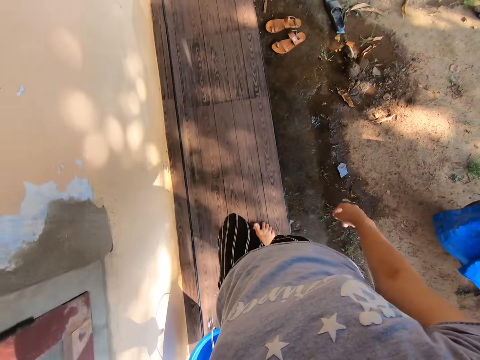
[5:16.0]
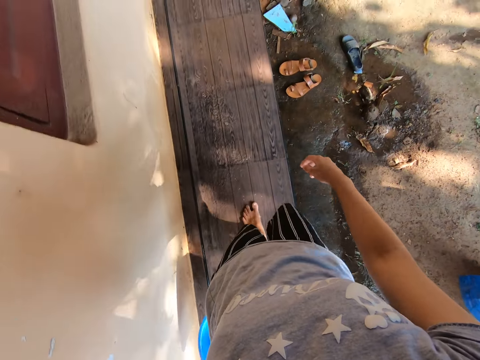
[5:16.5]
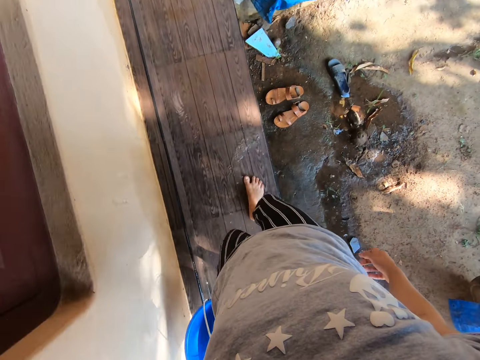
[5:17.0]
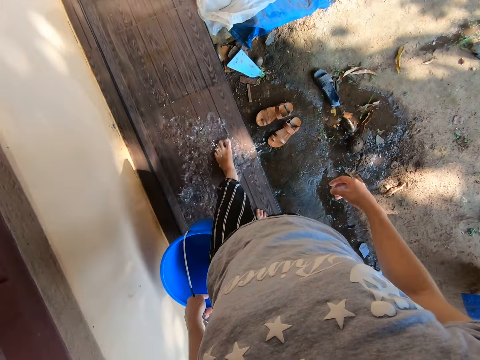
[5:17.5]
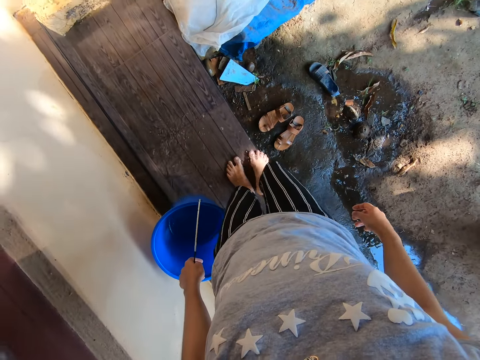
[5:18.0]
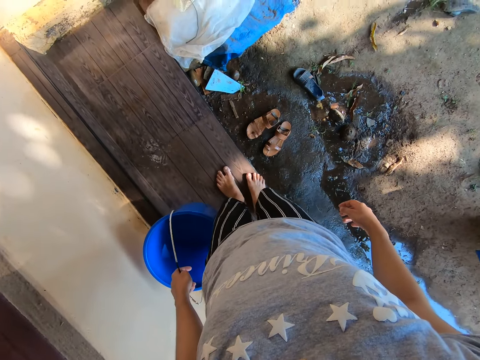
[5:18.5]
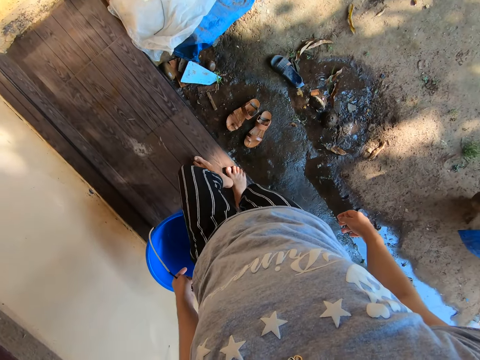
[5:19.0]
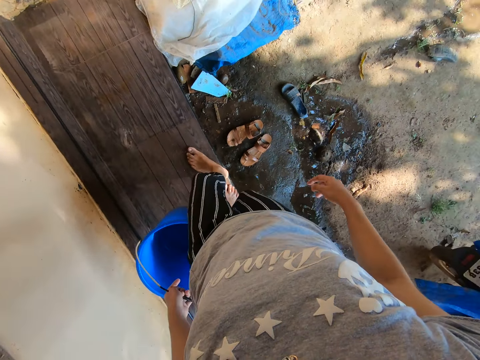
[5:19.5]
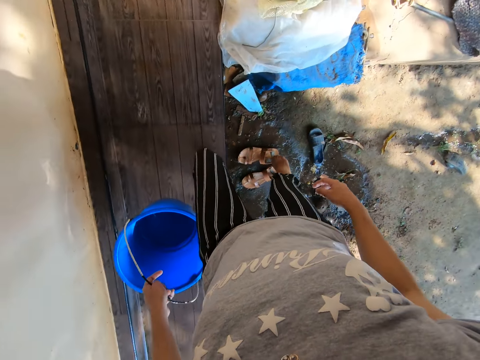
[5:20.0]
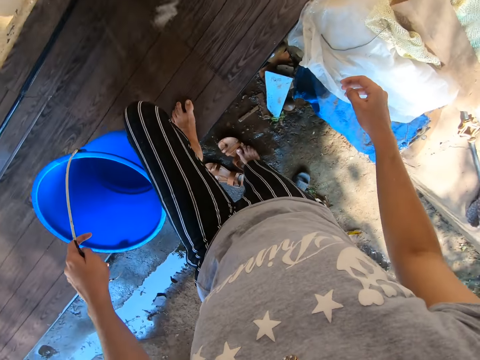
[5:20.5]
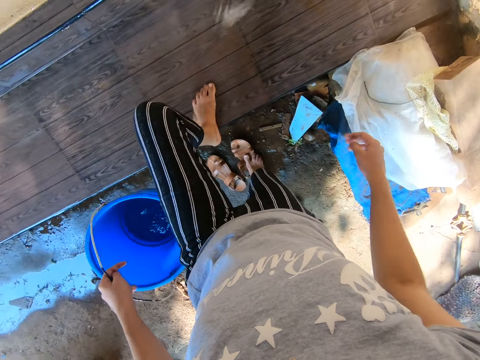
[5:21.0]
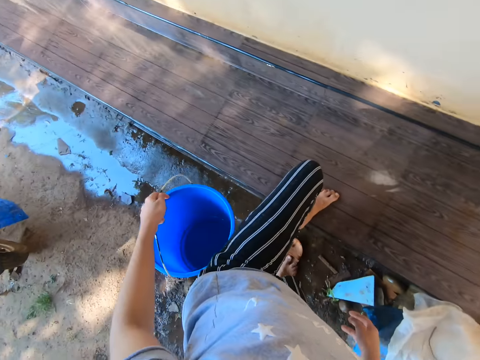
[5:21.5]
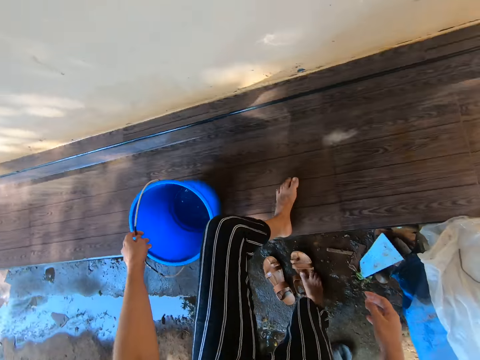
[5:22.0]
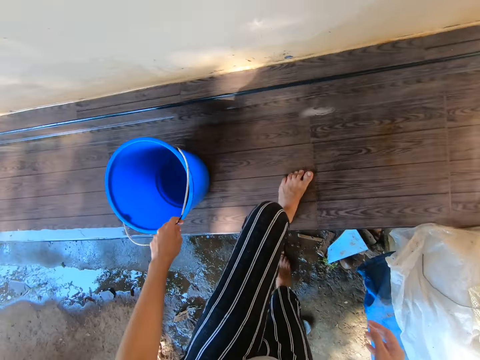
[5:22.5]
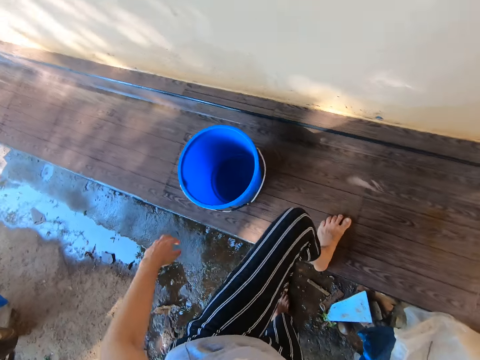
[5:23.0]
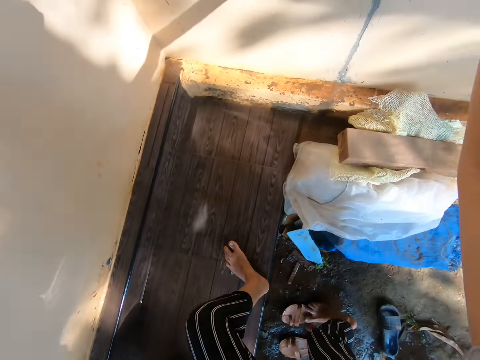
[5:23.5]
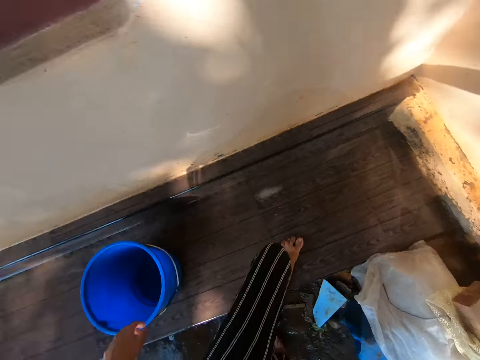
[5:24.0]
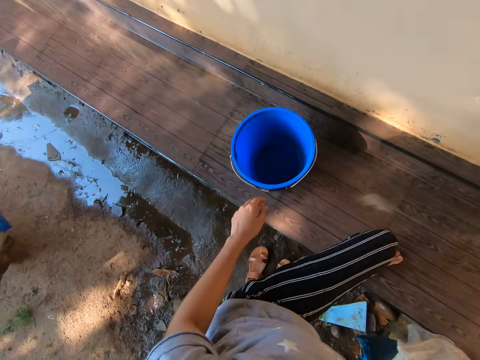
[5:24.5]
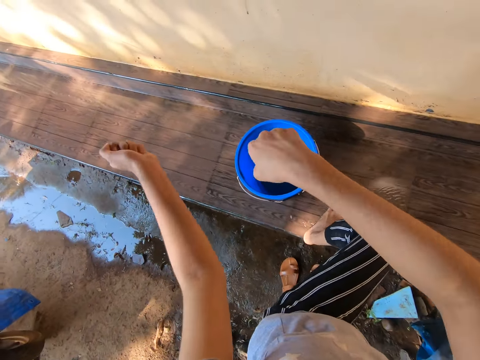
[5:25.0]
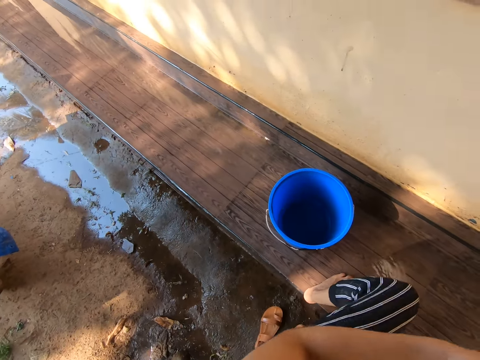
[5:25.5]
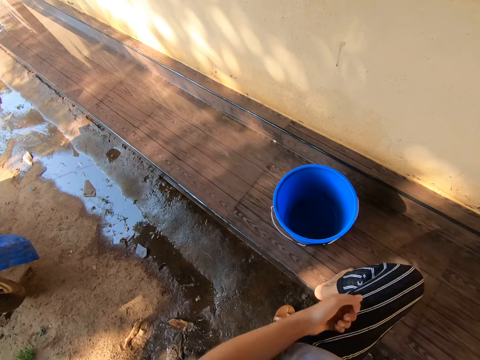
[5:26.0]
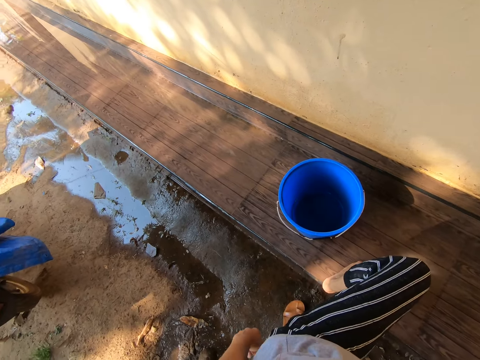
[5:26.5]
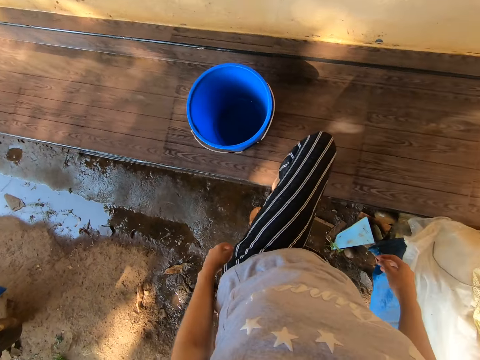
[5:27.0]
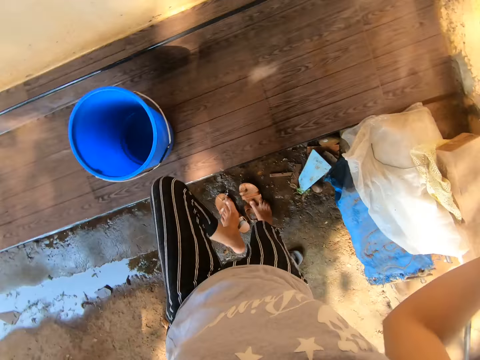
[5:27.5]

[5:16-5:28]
The camera wearer steps on her shoe. She puts the bucket on the pavement. She interacts. She gestures with the hand.

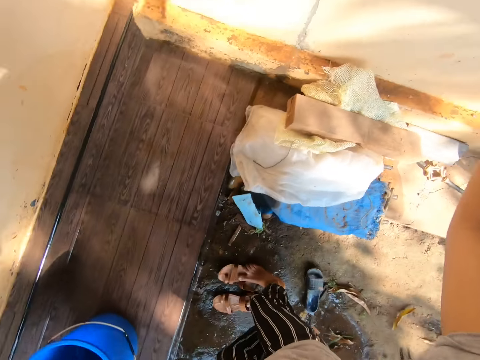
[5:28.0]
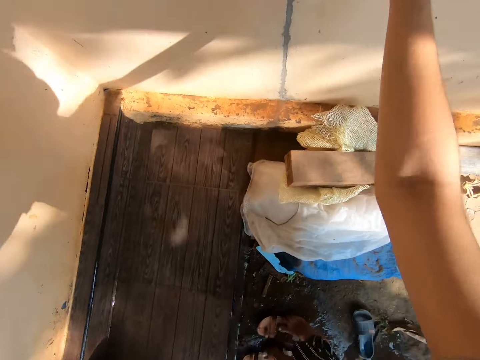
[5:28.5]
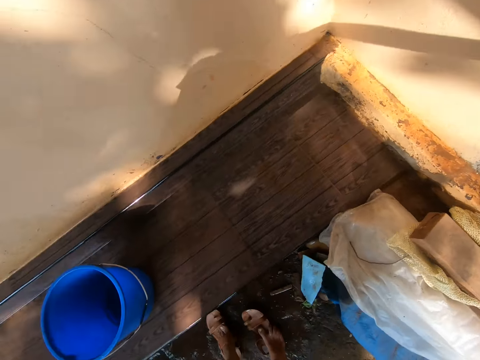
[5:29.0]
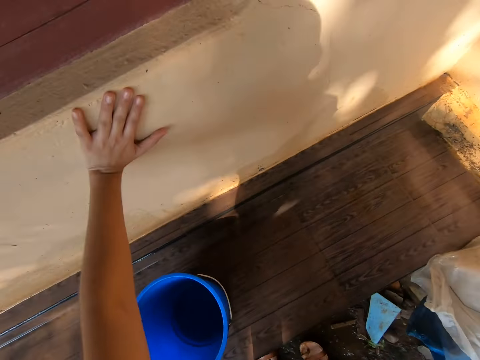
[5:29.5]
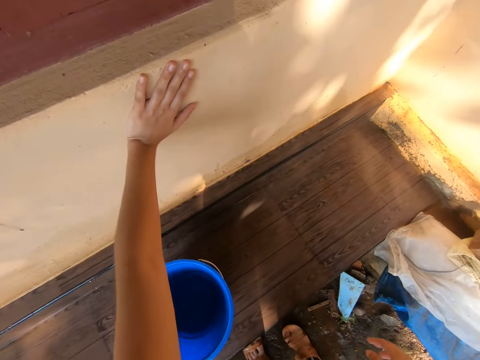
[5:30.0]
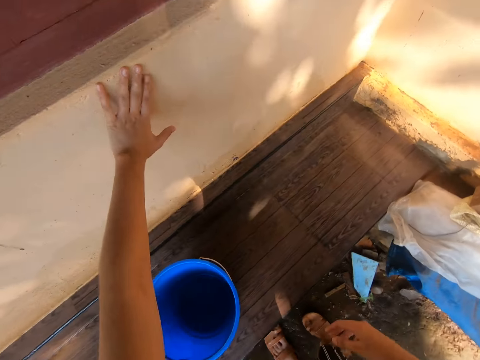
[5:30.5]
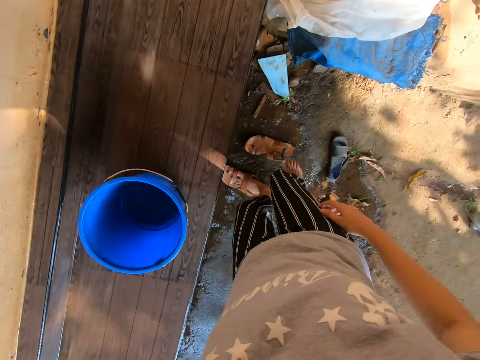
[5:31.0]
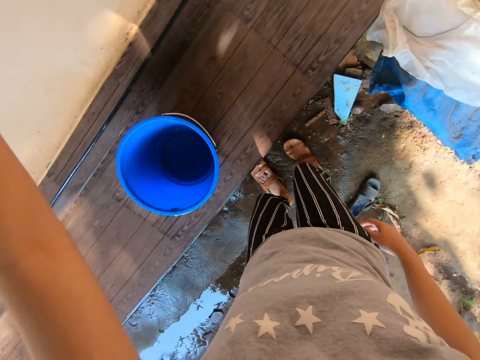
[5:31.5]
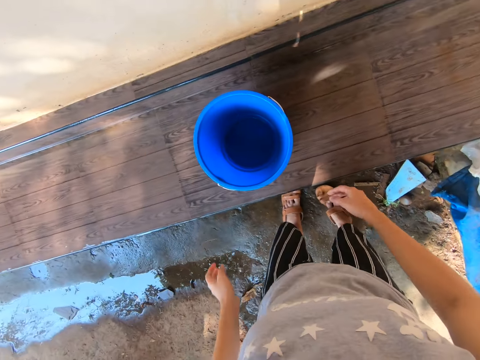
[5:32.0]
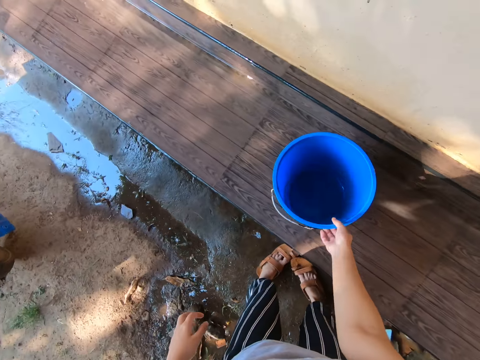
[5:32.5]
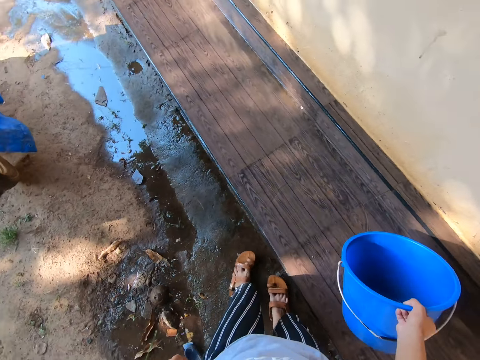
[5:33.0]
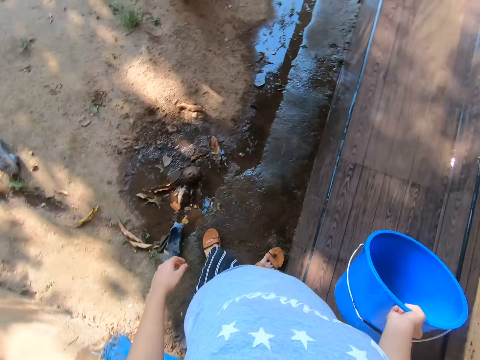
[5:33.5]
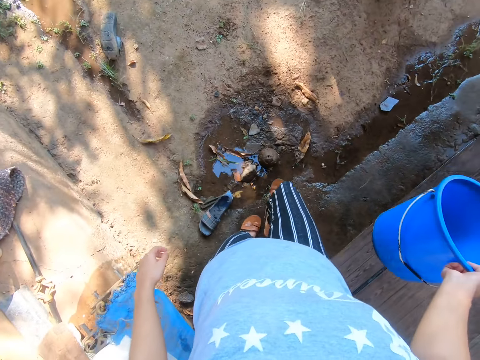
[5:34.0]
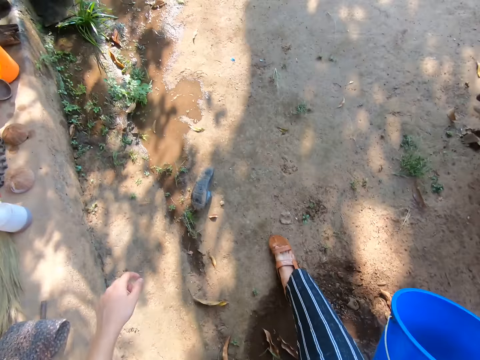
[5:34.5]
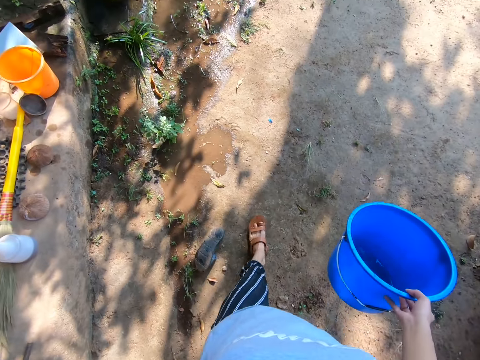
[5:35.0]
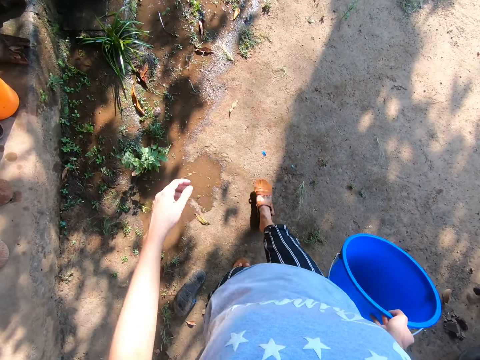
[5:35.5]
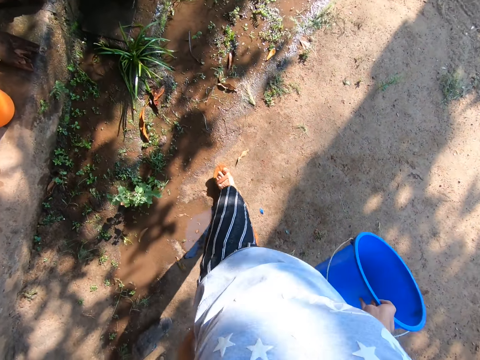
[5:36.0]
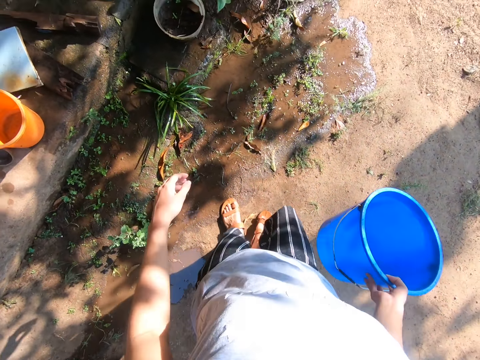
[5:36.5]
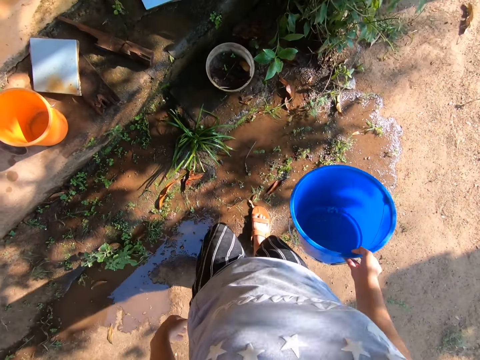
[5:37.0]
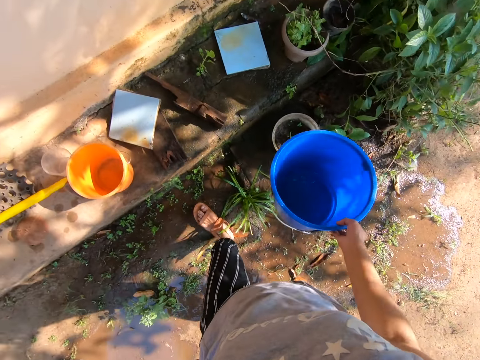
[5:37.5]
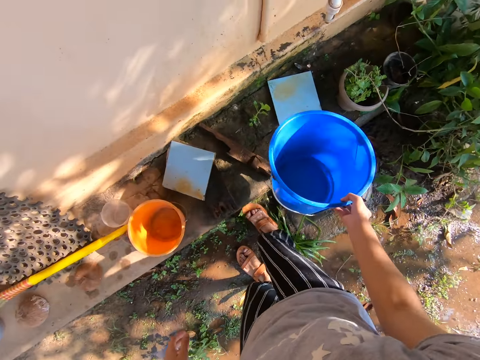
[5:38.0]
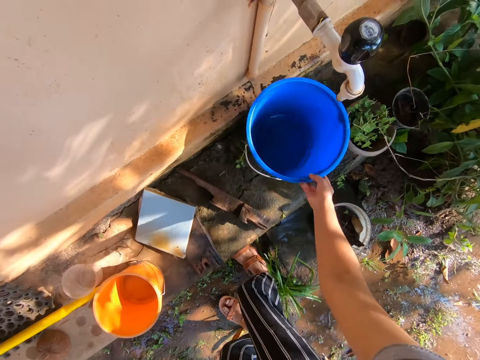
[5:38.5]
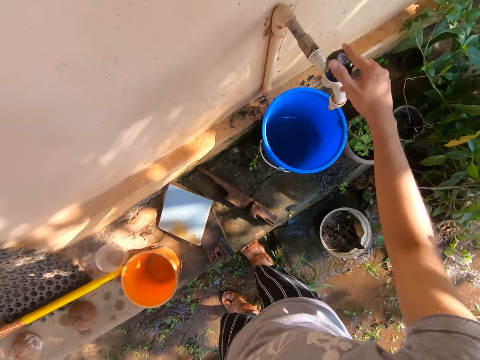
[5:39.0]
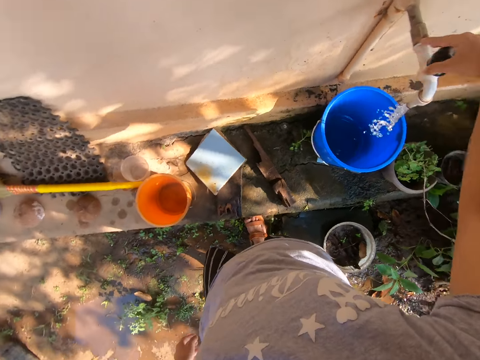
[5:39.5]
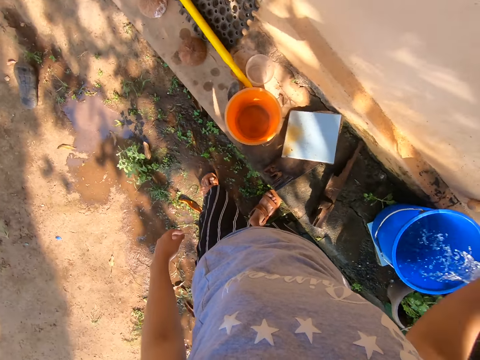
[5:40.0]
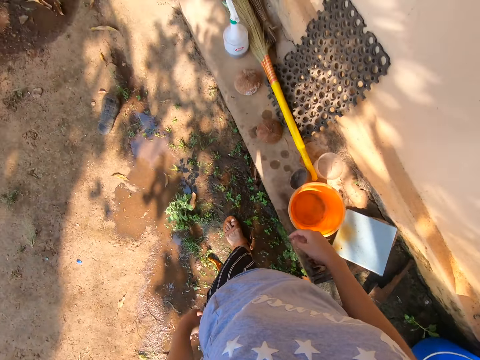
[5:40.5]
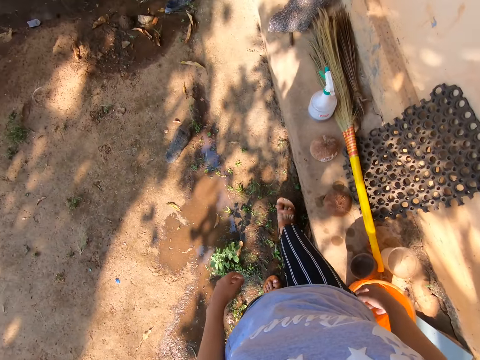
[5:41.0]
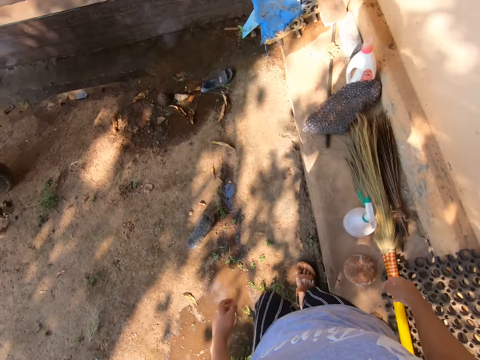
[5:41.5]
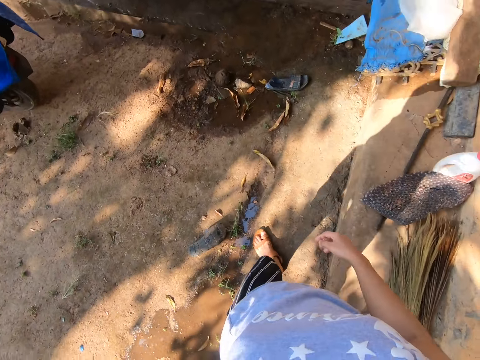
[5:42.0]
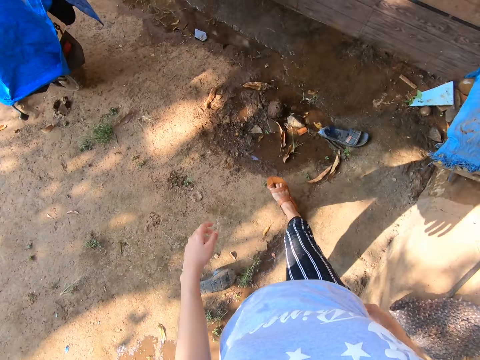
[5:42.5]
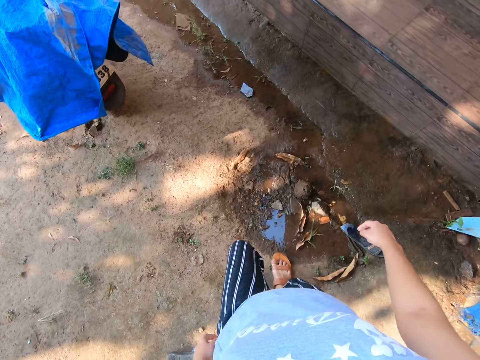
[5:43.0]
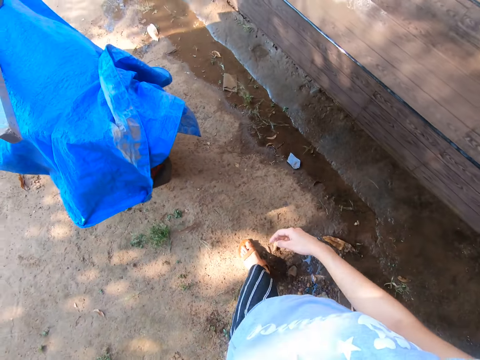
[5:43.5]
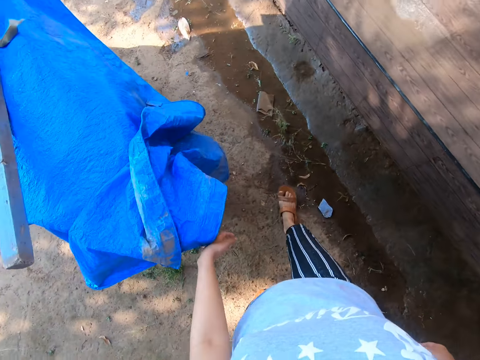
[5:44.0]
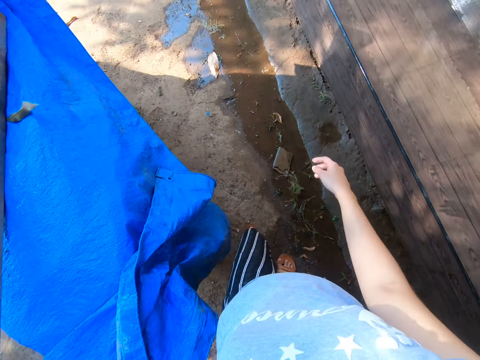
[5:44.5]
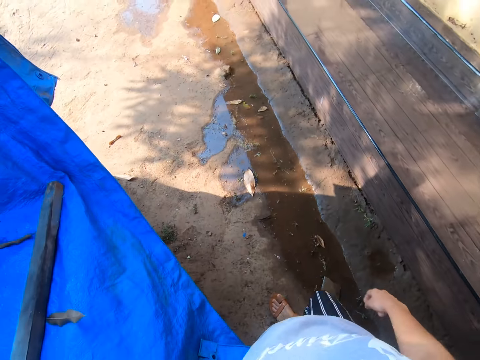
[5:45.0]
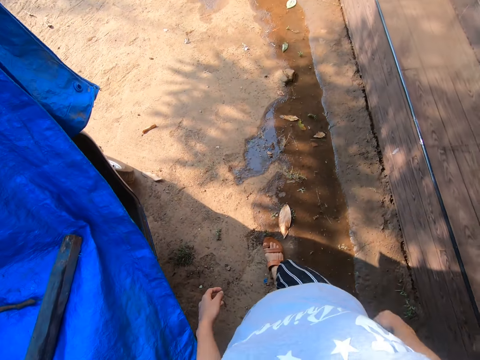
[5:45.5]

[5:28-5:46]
The camera wearer touches the wall. They hold the wall with the hand. They wear the shoes. They take the empty bucket from the pavement. They walk towards the tap. They carry the empty bucket. They put the bucket on the block. They open the water tap. They walk outside. They interact.
